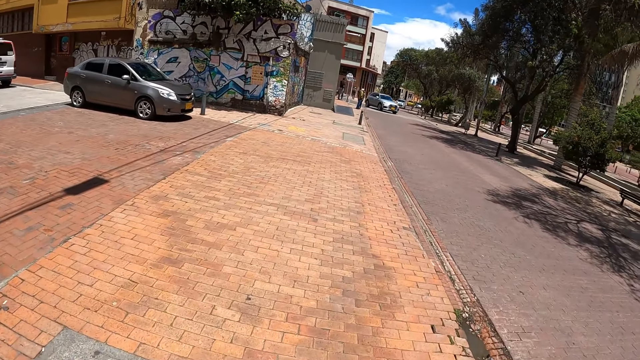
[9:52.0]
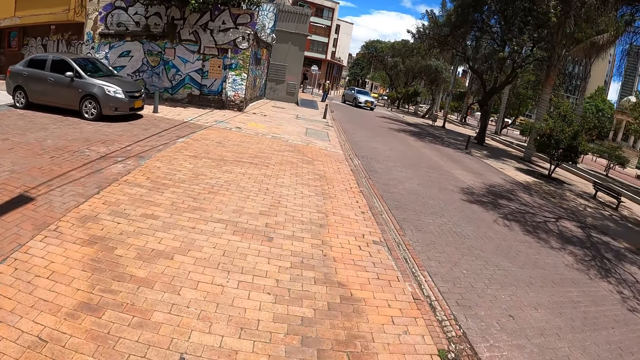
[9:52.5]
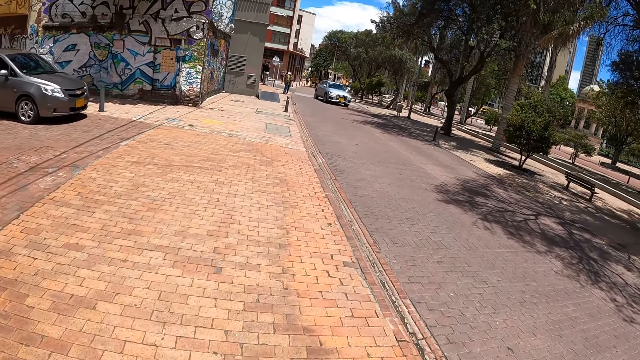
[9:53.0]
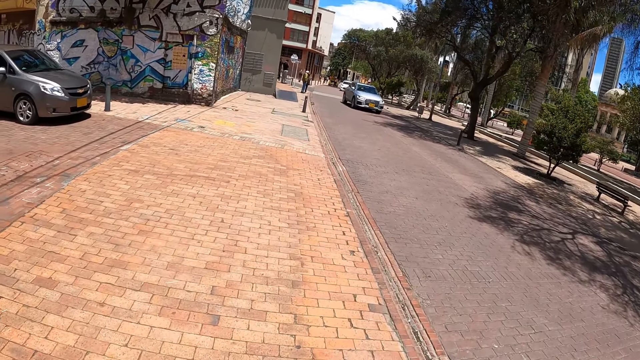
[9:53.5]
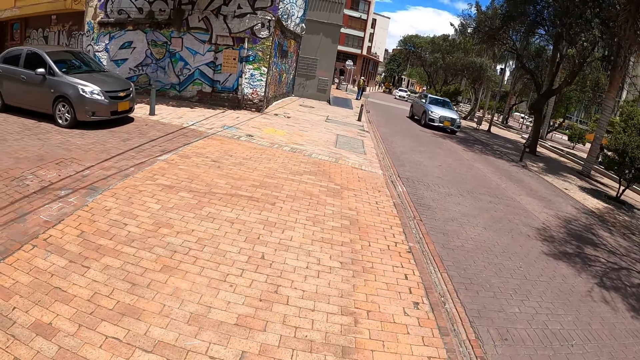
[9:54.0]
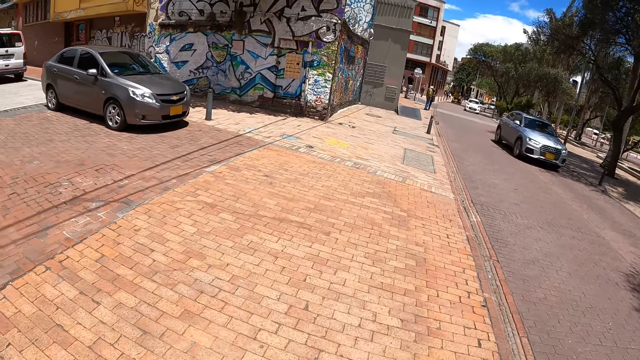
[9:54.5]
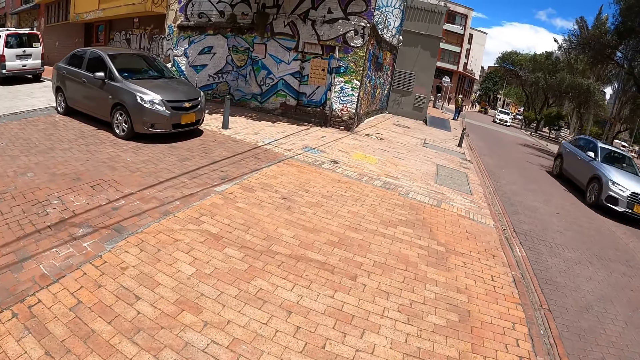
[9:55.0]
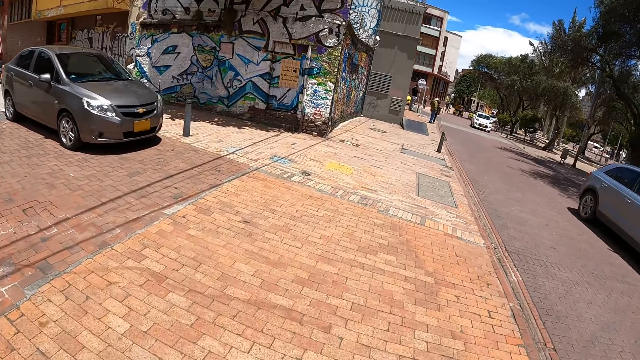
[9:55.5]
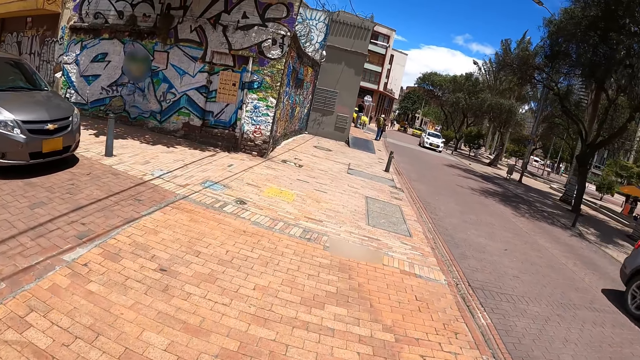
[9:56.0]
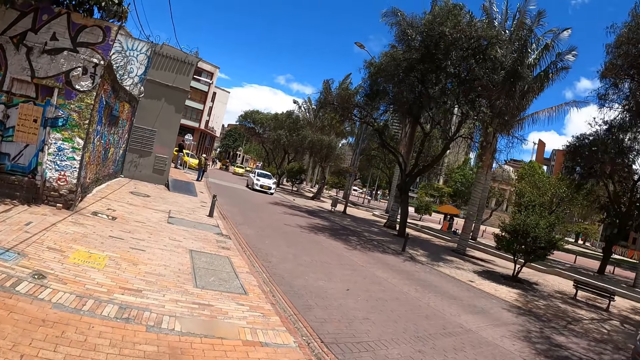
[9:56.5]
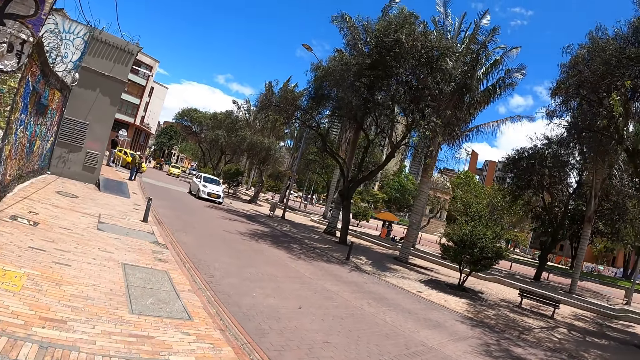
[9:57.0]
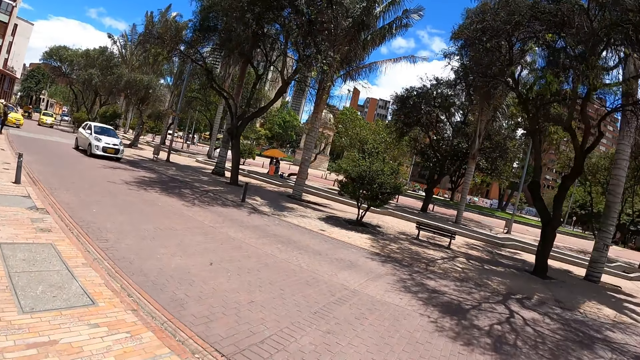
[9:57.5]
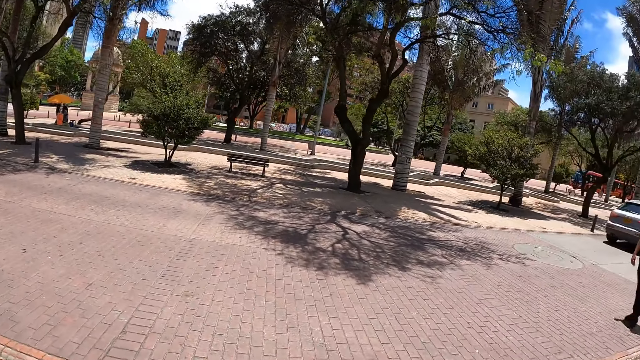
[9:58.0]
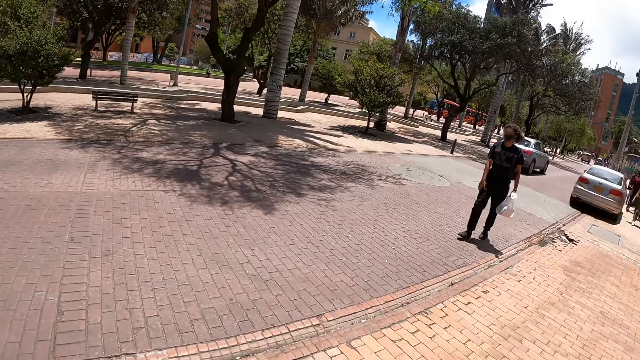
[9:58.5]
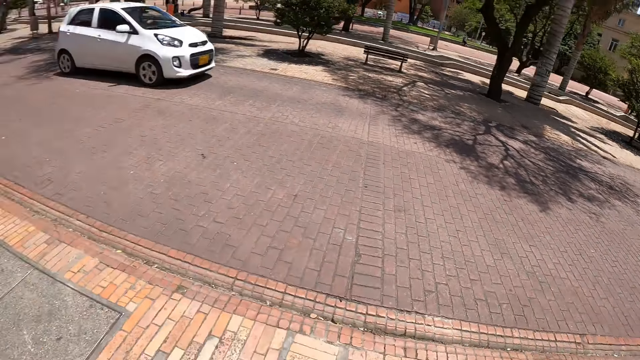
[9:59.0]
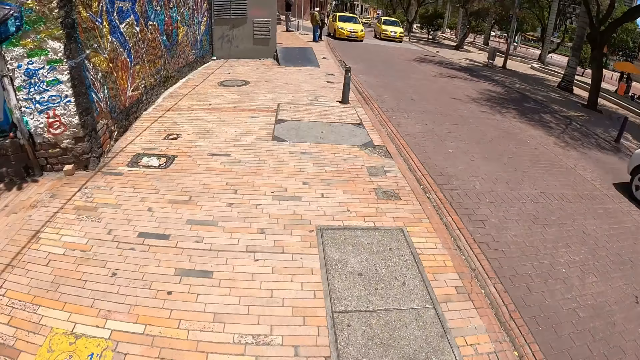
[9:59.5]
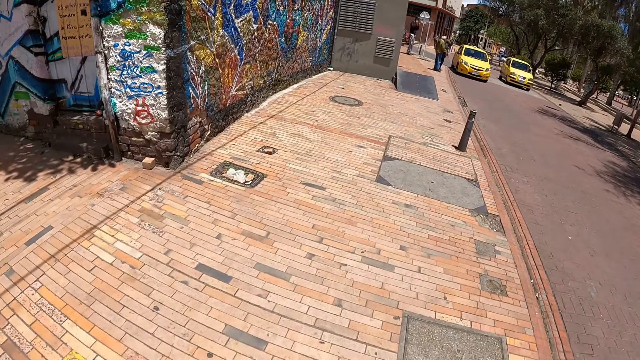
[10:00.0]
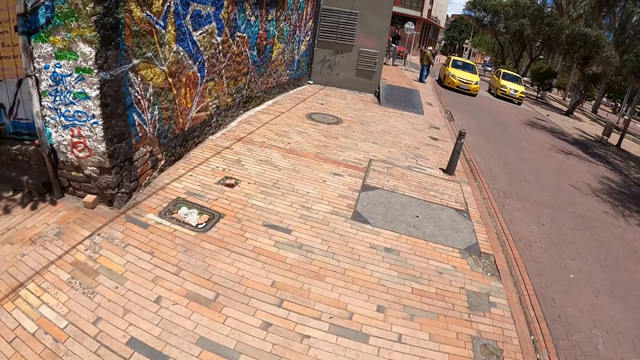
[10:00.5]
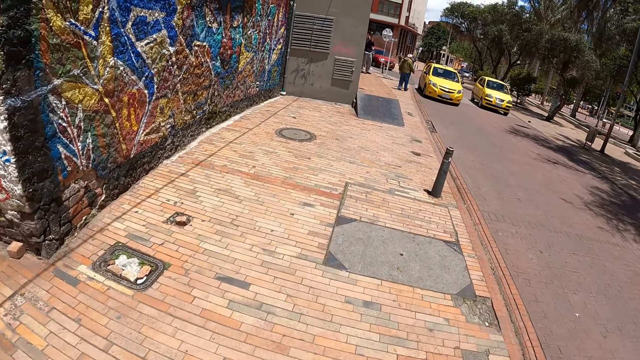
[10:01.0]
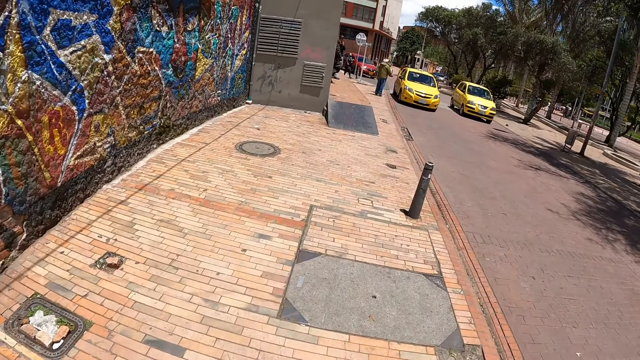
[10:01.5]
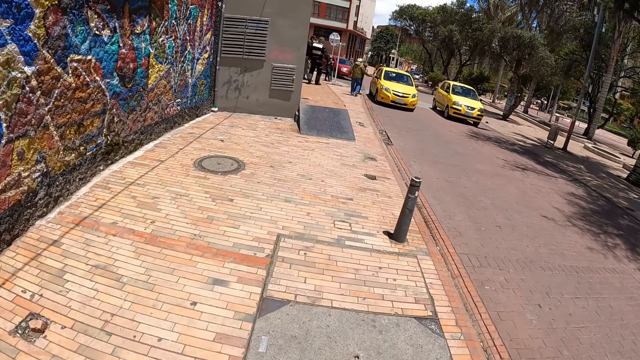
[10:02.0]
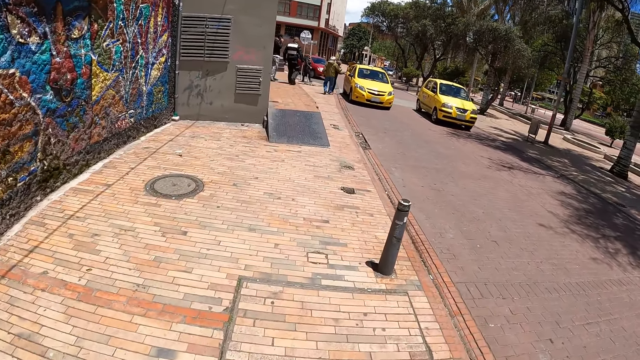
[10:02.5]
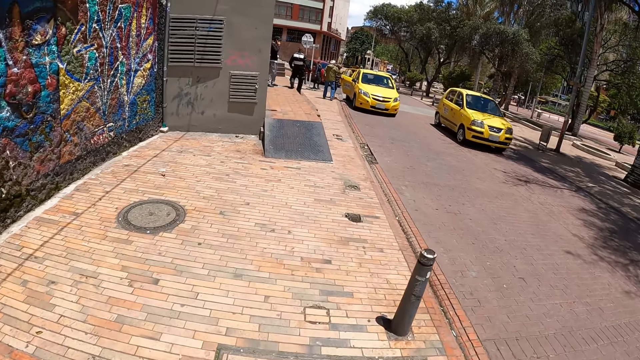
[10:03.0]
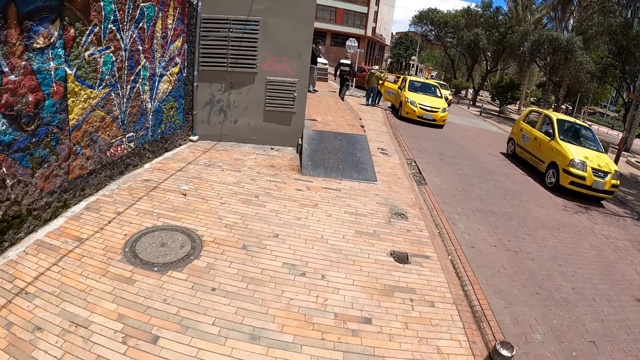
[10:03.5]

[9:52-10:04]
The camera wearer looks around the road. They walk on the pavement with a woman.

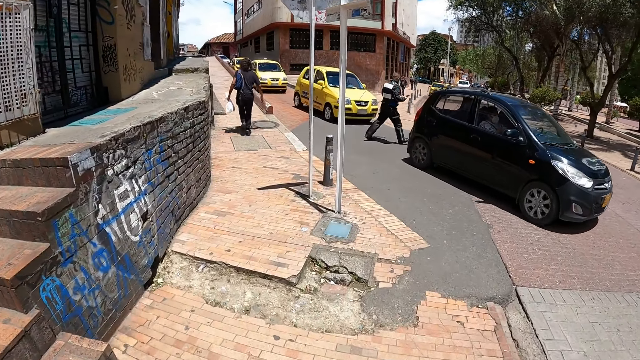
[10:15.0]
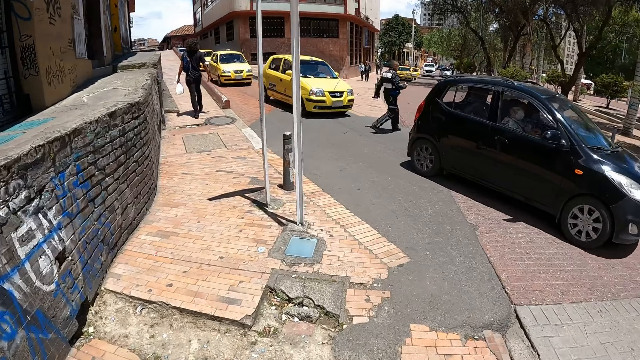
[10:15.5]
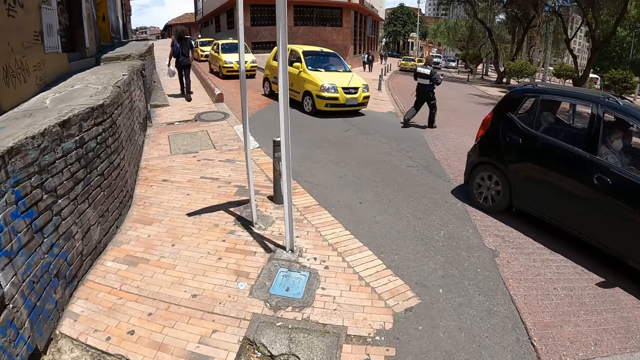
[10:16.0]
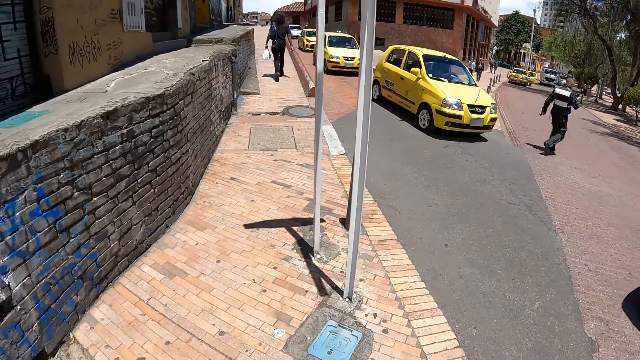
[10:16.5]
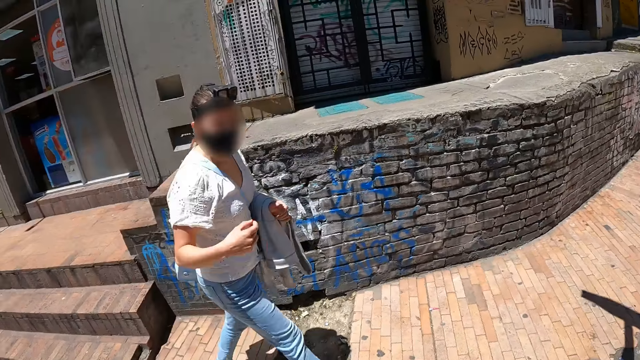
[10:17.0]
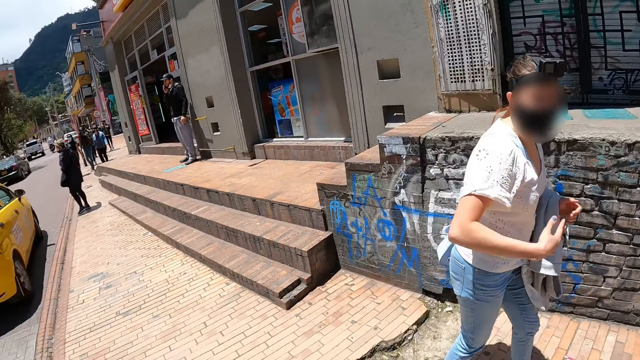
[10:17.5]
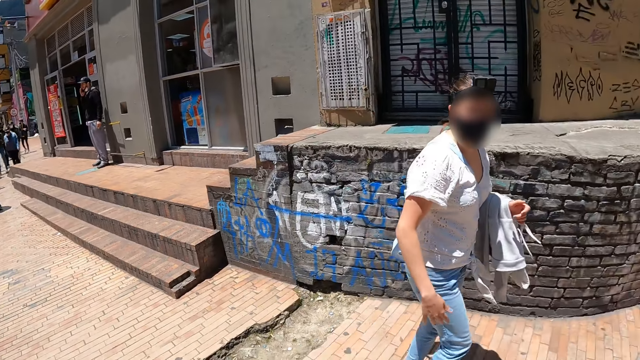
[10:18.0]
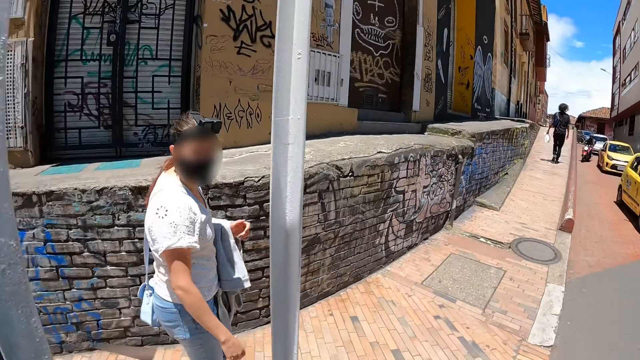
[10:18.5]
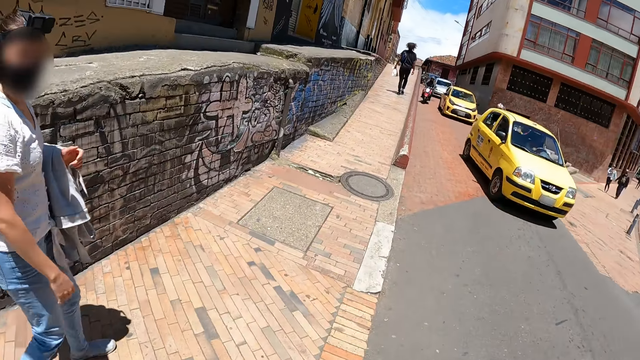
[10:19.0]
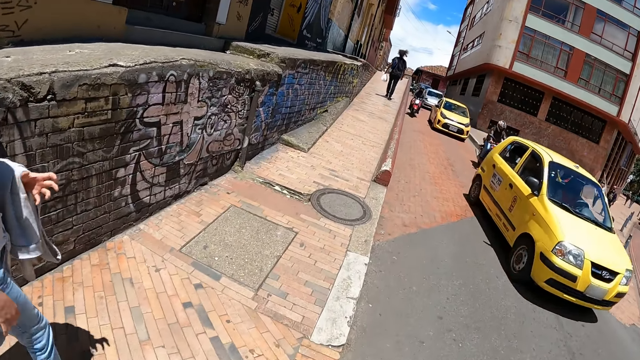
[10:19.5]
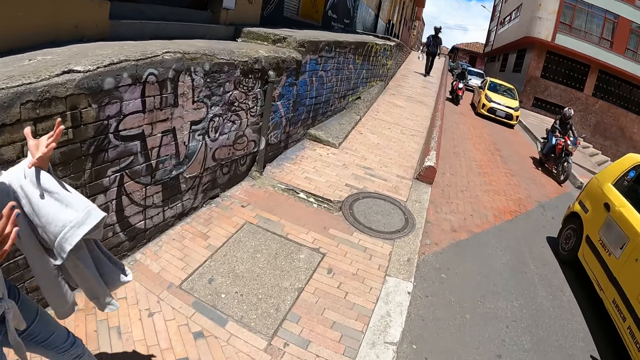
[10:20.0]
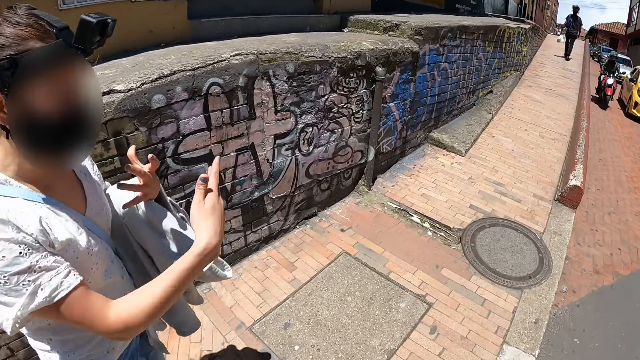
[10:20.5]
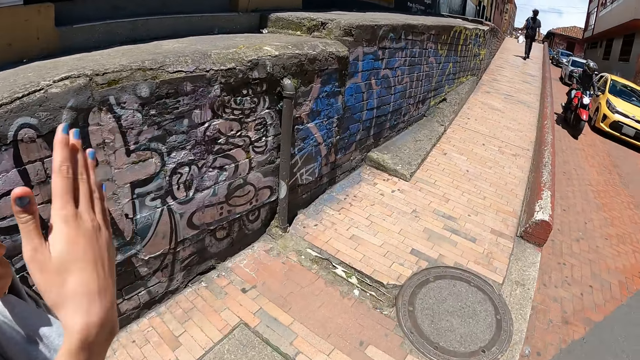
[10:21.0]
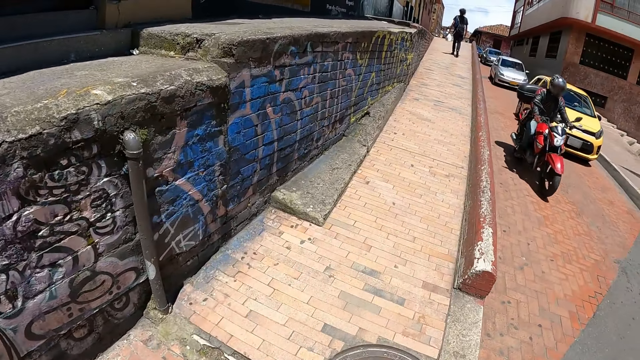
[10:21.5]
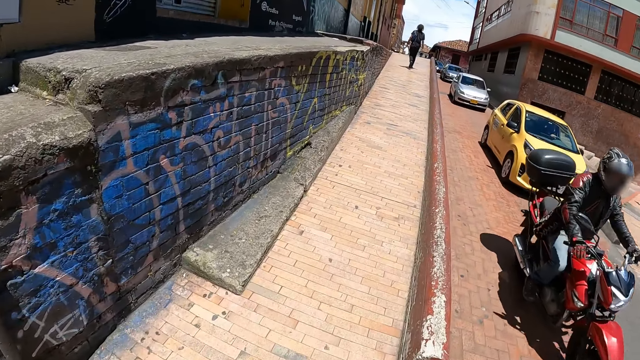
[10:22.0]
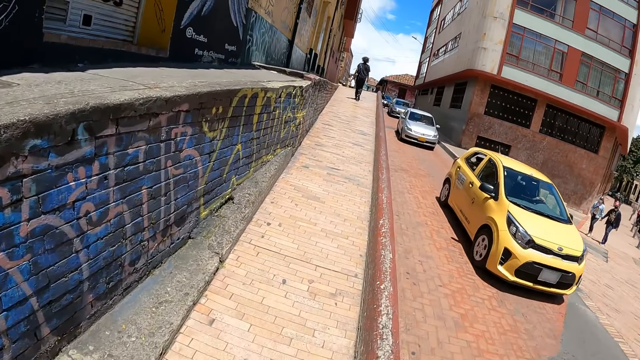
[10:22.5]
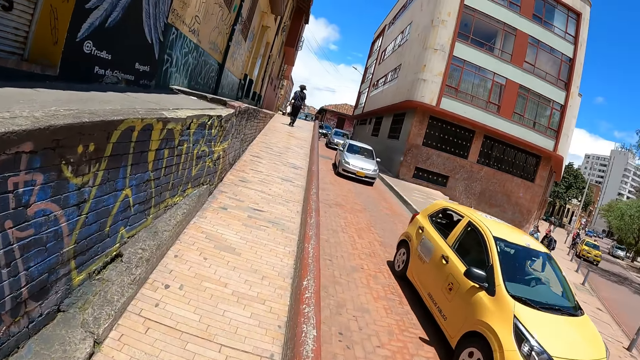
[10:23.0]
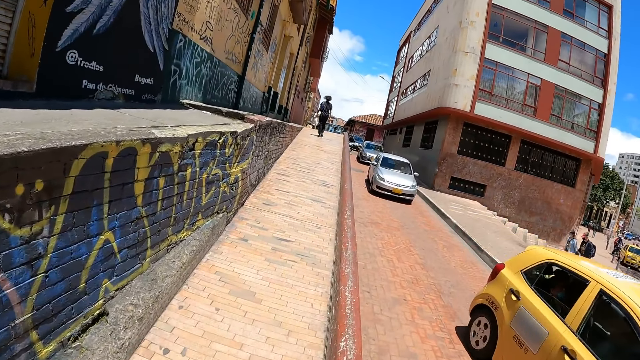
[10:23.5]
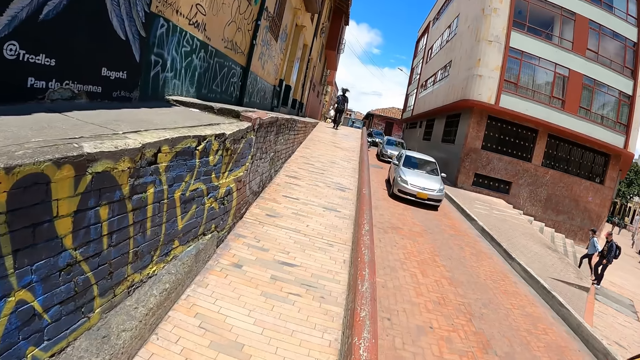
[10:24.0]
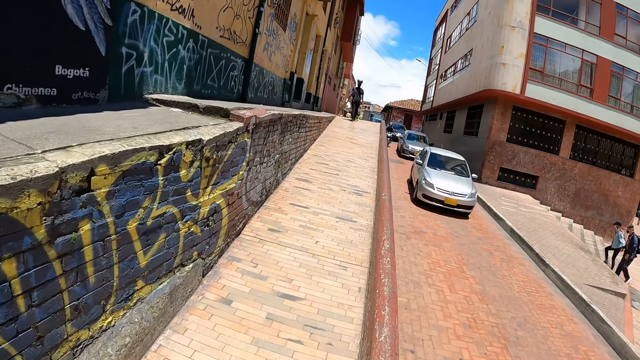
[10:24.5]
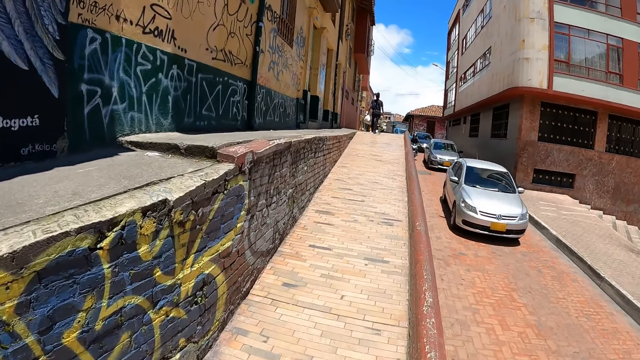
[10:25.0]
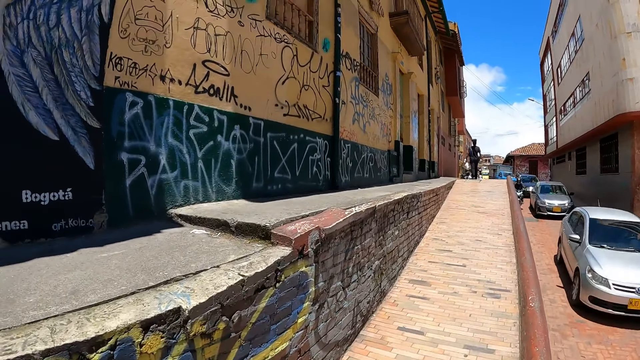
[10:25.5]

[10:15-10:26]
The camera wearer turns towards a woman. They walk on the pavement with the woman and talk to the woman on the road.
